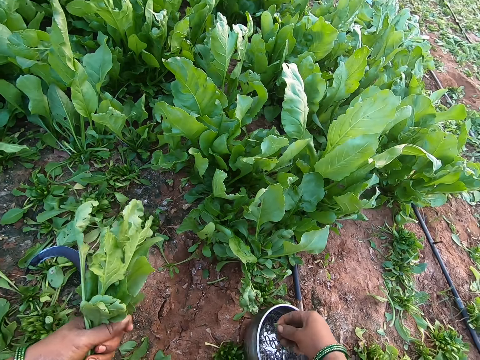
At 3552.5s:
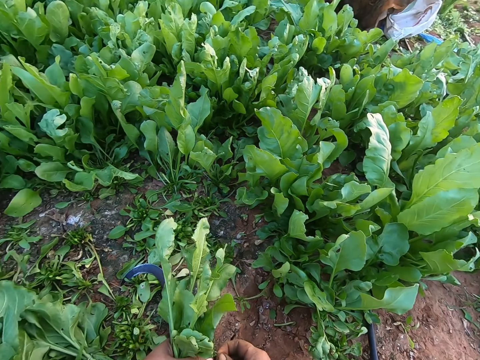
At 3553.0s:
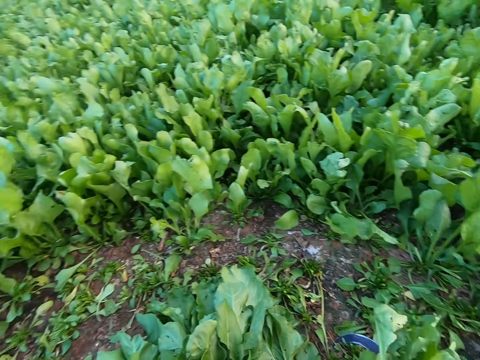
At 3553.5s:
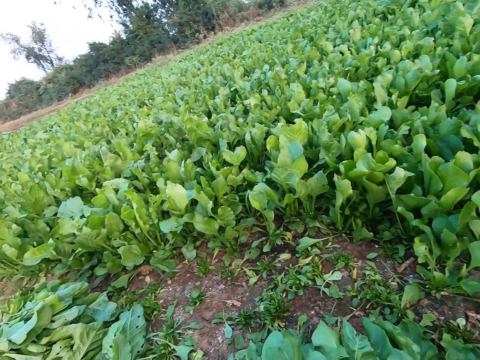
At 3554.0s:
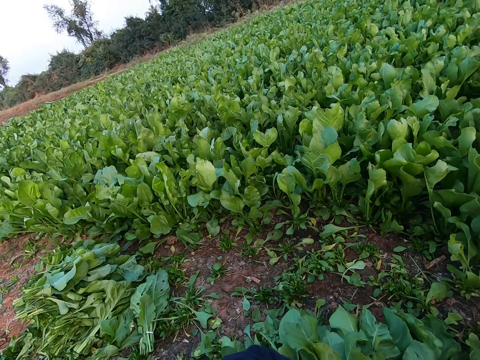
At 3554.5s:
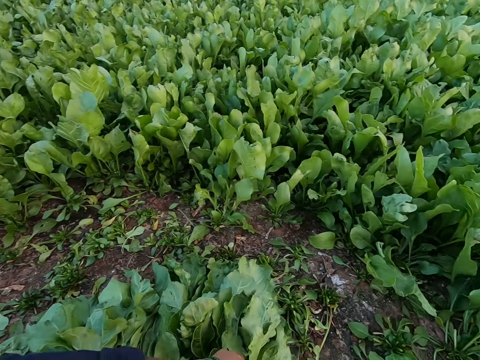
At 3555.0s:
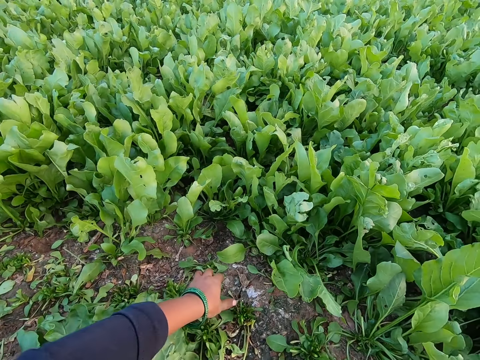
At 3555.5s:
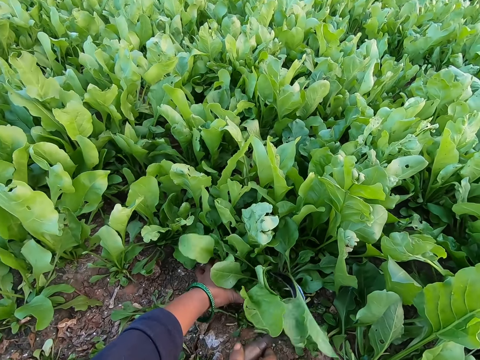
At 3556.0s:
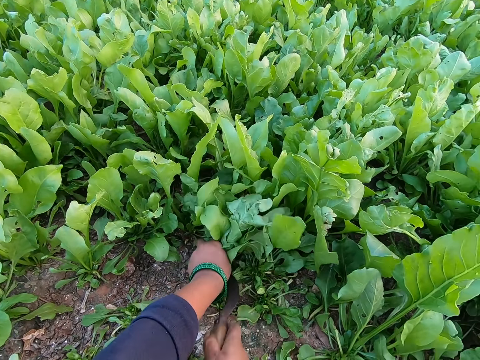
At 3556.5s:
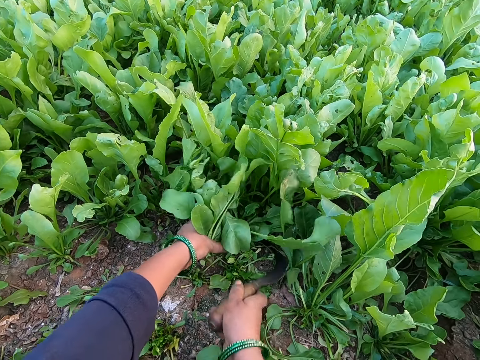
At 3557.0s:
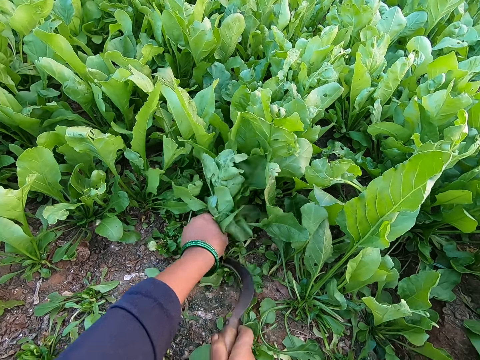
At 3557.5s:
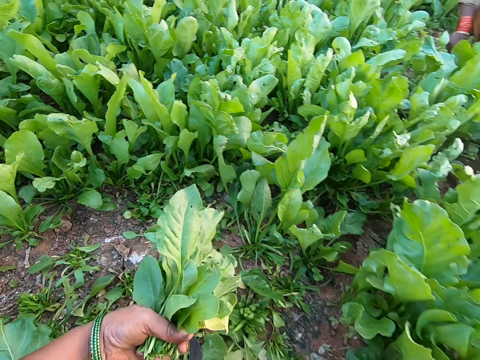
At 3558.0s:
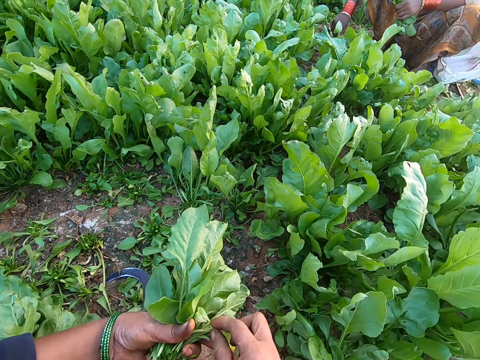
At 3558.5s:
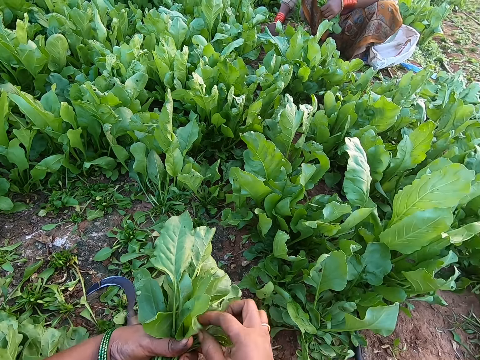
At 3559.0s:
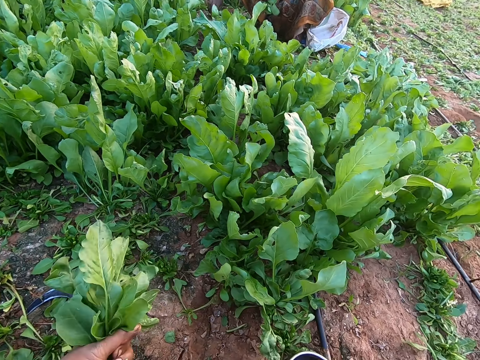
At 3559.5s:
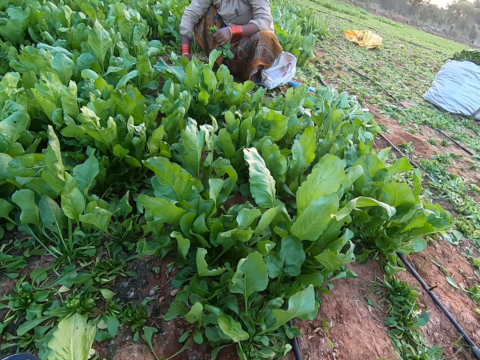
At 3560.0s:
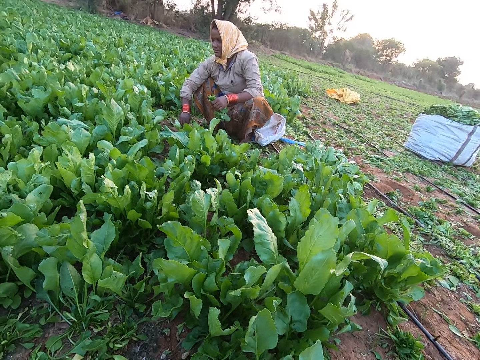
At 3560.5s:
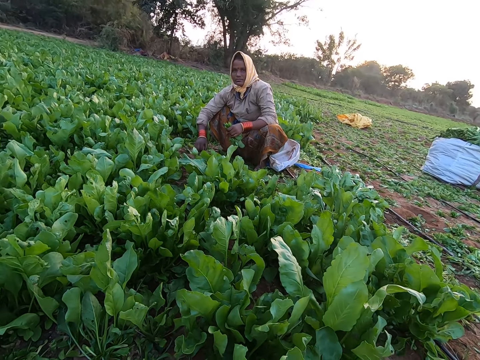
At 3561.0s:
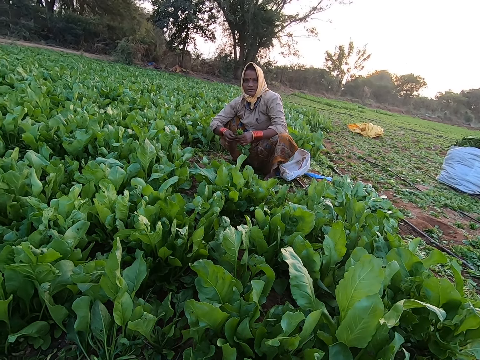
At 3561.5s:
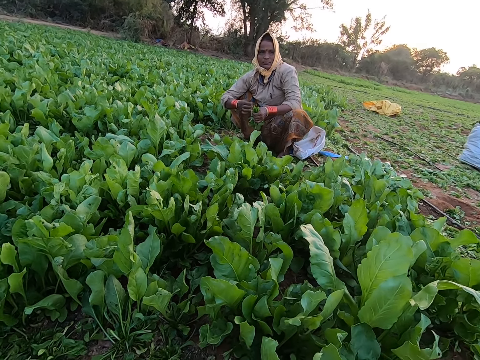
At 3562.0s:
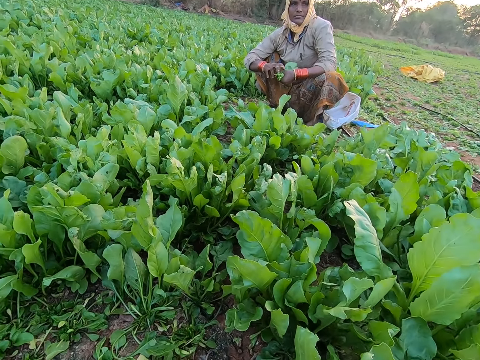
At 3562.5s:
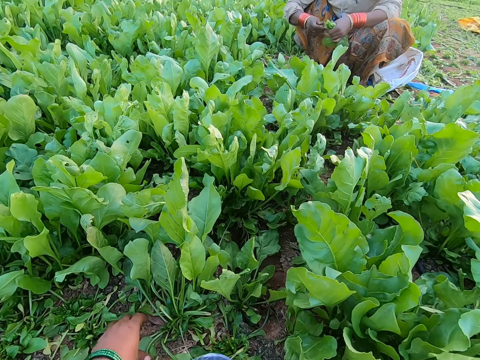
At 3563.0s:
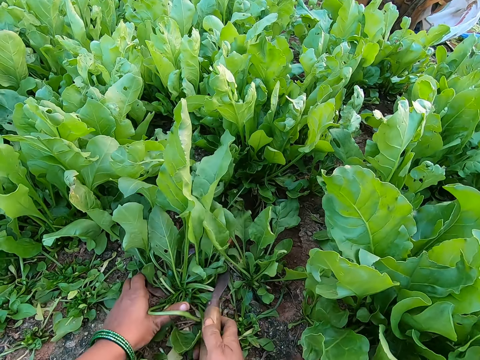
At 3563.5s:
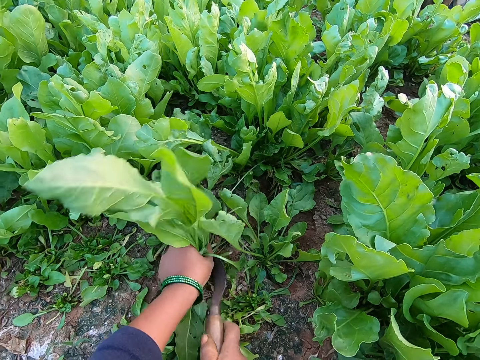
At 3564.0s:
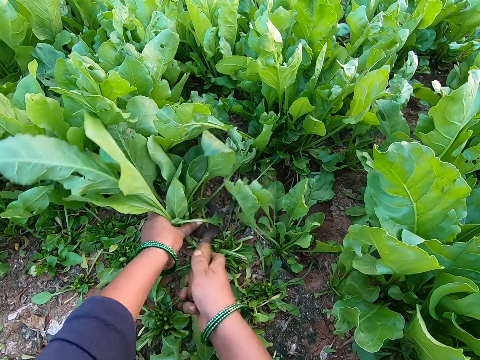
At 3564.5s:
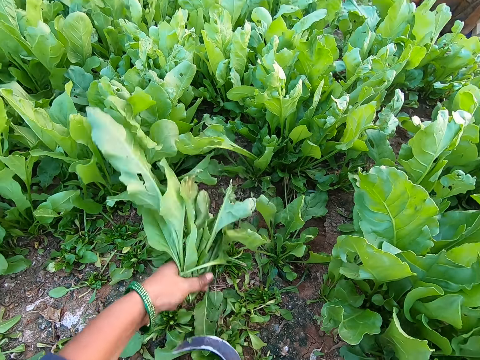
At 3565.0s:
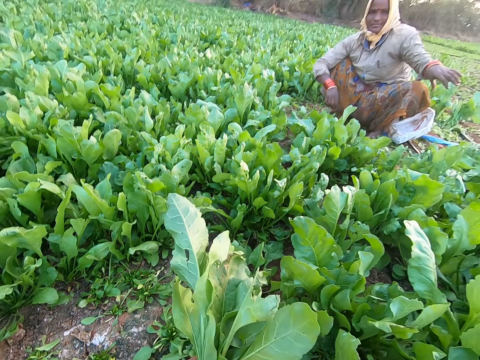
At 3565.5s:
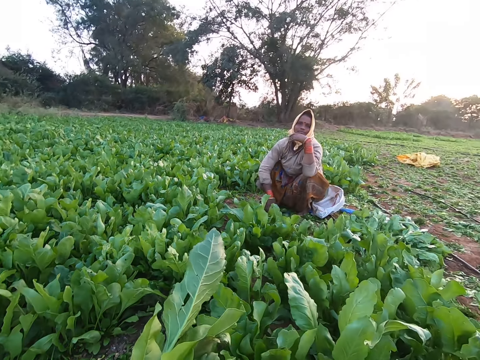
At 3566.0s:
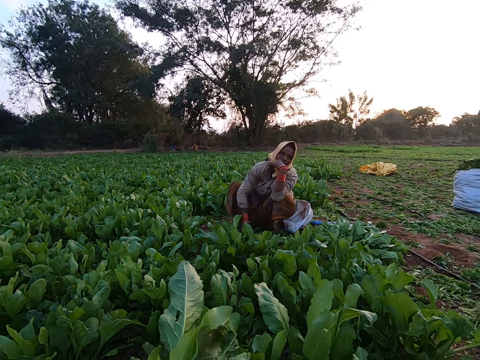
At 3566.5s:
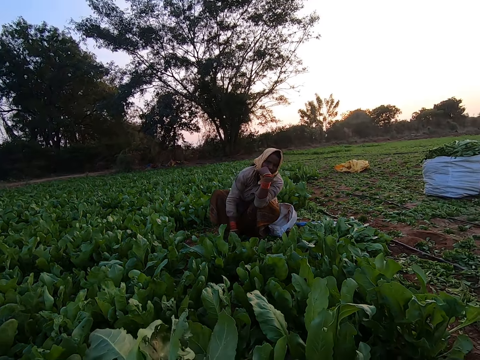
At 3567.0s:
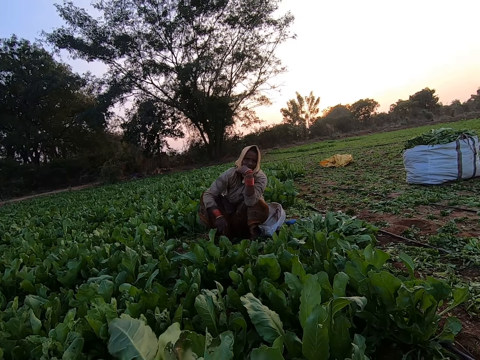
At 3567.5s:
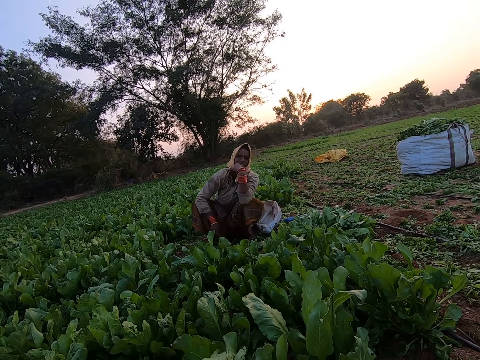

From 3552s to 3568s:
The camera wearer picks a rubber band from the bowl on the ground with her right hand. She ties the bunch of spinach or kales in her left hand with the rubber band in her right hand. She grabs a bunch of spinach on the ground with her left hand and cuts the bunch of spinach from the ground with the sickle in her right hand. She grabs a bunch of spinach on the ground with her left hand and cuts the bunch of spinach from the ground with the sickle in her right hand. She places the sickle on the ground with her right hand. She picks a piece of grass from the bunch of spinach in her left hand with her right hand. She places the piece of grass on the ground with her right hand. She removes leaves from the kales. She picks a piece of grass from the bunch of spinach in her left hand with her right hand. She places the piece of grass on the ground with her right hand. She converses with the woman. The woman extends a rubber band with both hands. The woman ties the bunch of spinach in her left hand with the rubber band in her right hand. The camera wearer grabs a bunch of spinach on the ground with her left hand and cuts the bunch of spinach from the ground with the sickle in her right hand. She grabs a bunch of spinach on the ground with her left hand and cuts the bunch of spinach from the ground with the sickle in her right hand. The woman places the bunch of spinach on the ground with her left hand. The camera wearer adjusts the bunch of spinach with both hands.

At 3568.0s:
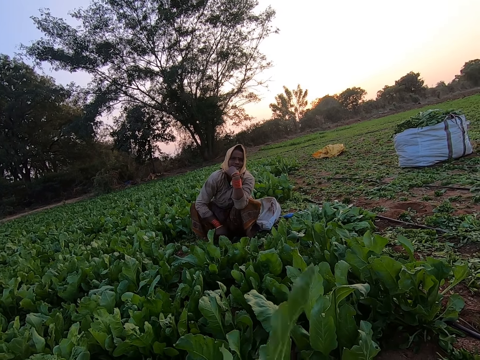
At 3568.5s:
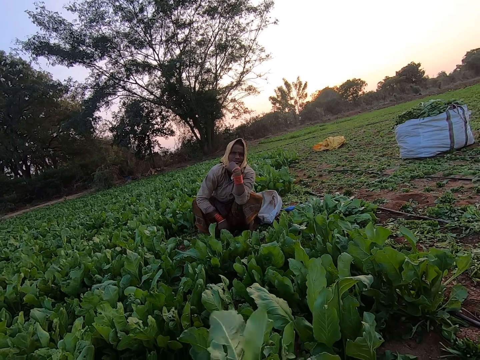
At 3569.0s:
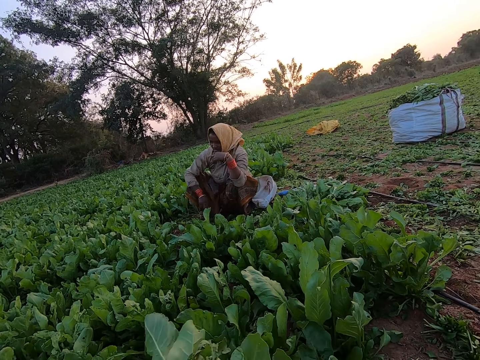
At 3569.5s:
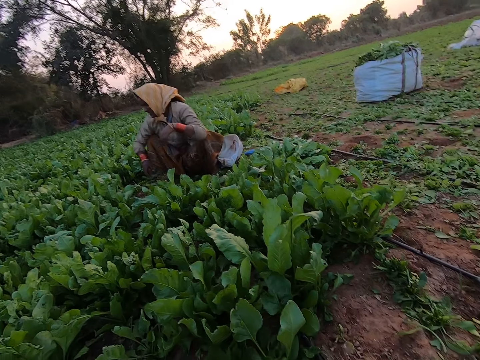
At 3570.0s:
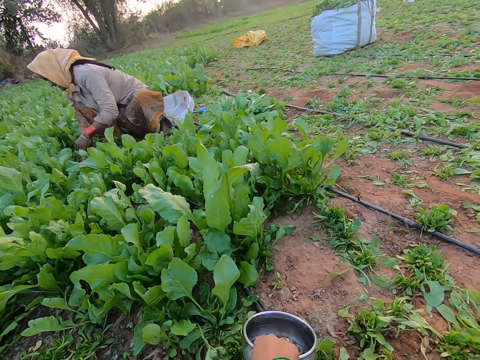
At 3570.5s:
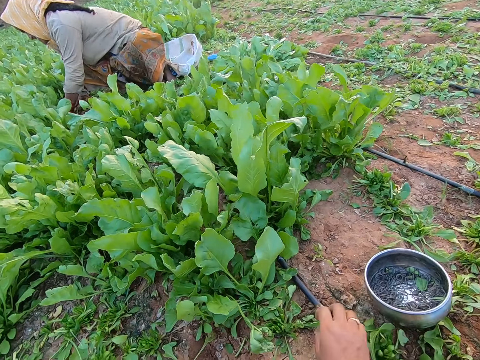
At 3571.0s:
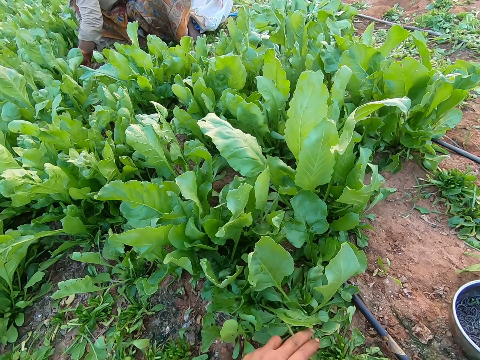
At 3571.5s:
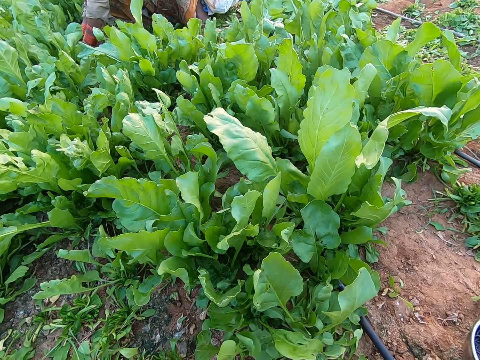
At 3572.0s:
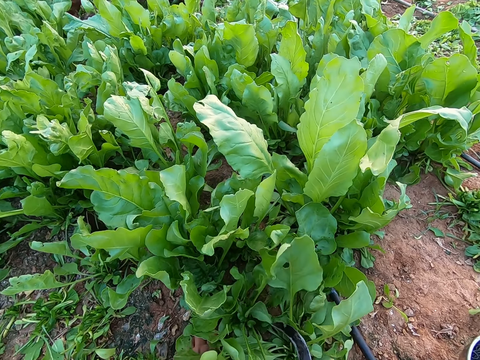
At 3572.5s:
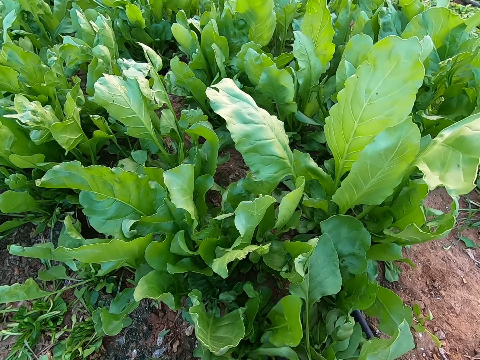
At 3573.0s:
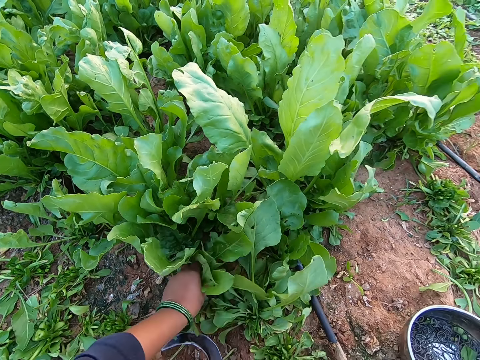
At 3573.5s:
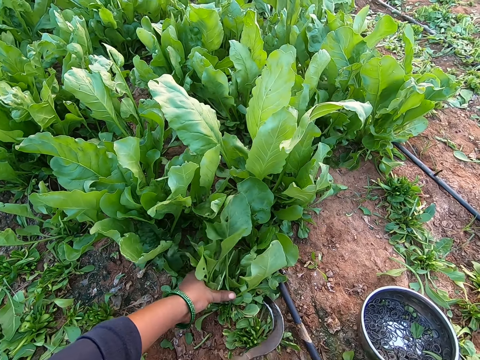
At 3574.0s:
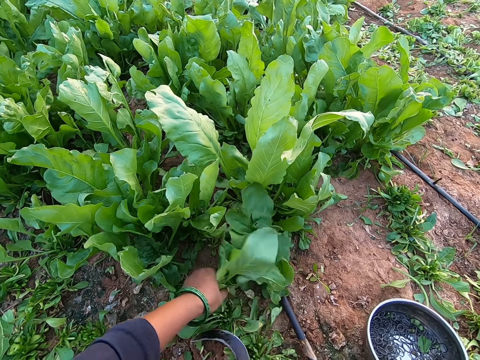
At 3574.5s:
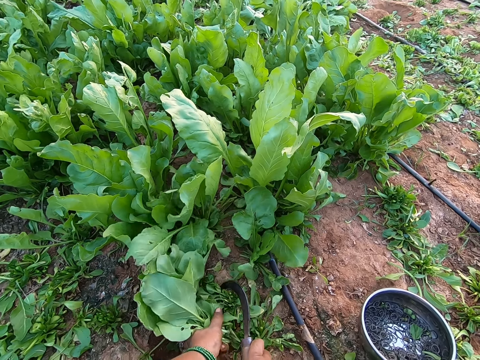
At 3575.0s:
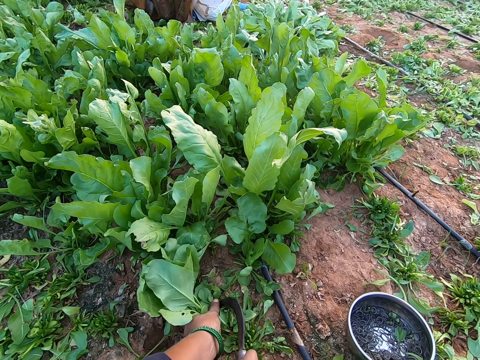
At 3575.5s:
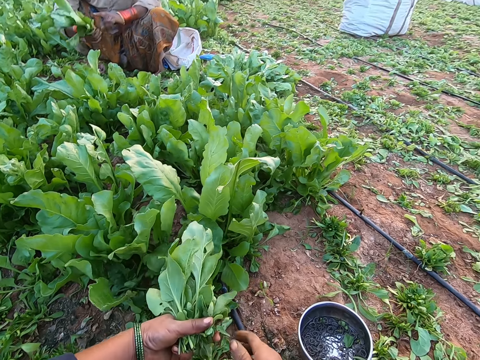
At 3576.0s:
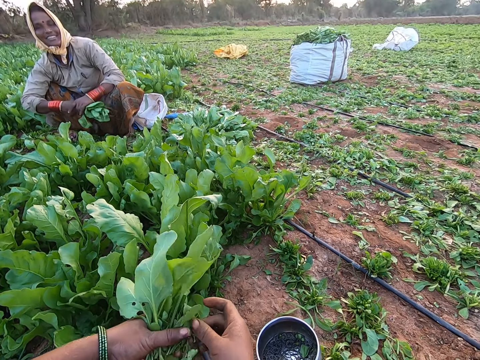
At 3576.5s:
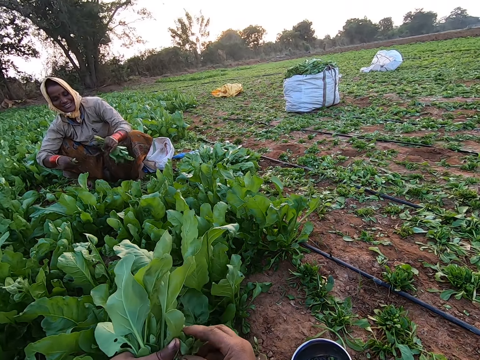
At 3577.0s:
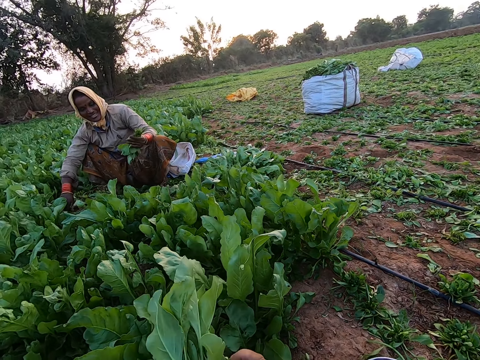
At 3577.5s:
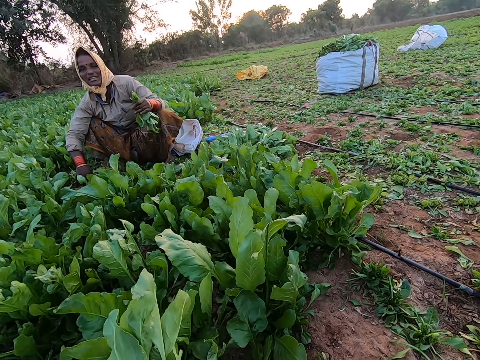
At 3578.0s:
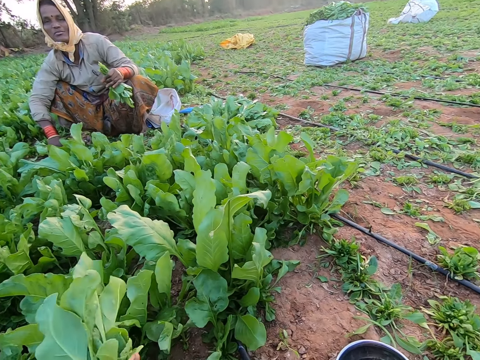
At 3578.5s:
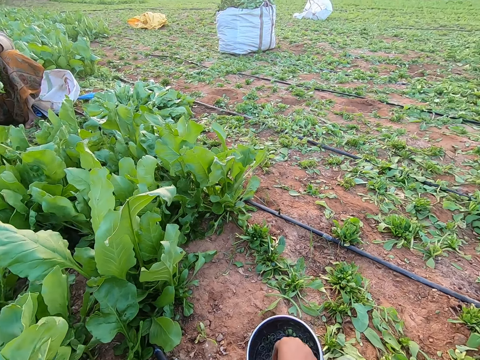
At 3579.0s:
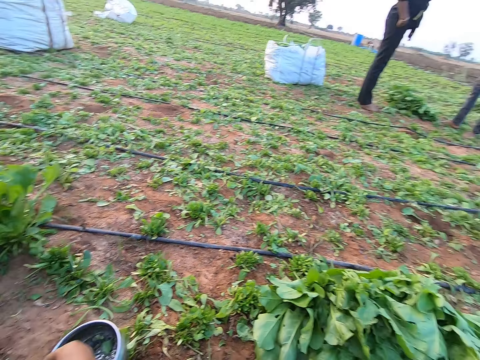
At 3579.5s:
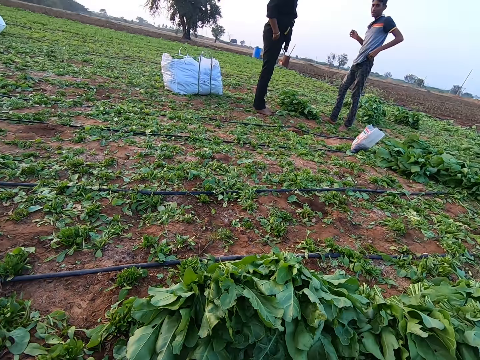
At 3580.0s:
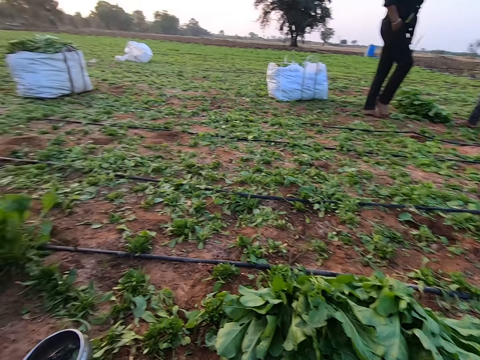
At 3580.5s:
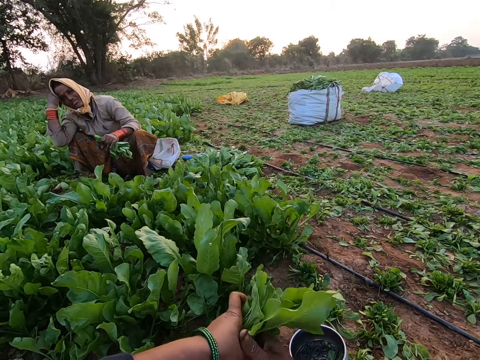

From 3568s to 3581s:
The camera wearer moves the bowl on the ground with her right hand. She puts the bowl on the ground. The woman grabs a bunch of spinach on the ground with her left hand. The camera wearer grabs a bunch of spinach on the ground with her left hand and cuts the bunch of spinach from the ground with the sickle in her right hand. She grabs a bunch of spinach on the ground with her left hand and cuts the bunch of spinach from the ground with the sickle in her right hand. She grabs a bunch of spinach on the ground with her left hand and cuts the bunch of spinach from the ground with the sickle in her right hand. She places the sickle on the ground with her right hand. The woman passes the bunch of spinach from her right hand to her left hand. The camera wearer adjusts the bunch of spinach in her left hand with her right hand. She picks a rubber band from the bowl on the ground with her right hand. She ties the bunch of spinach in her left hand with the rubber band in her right hand.
